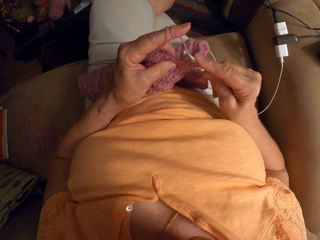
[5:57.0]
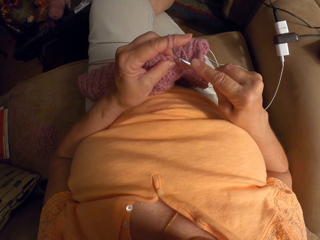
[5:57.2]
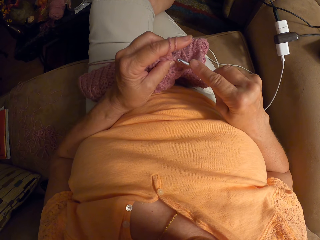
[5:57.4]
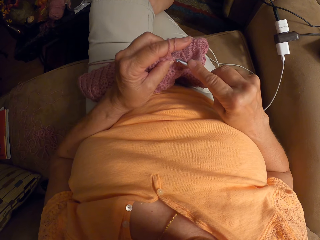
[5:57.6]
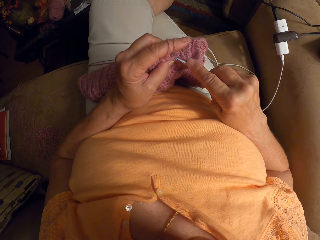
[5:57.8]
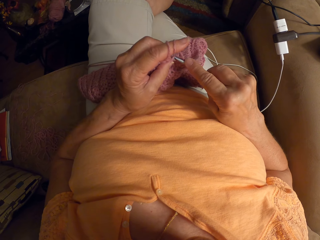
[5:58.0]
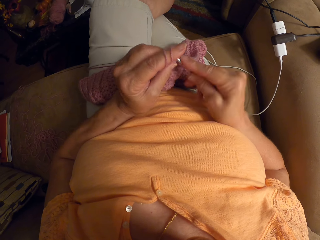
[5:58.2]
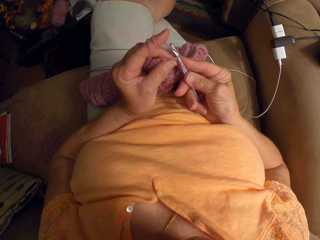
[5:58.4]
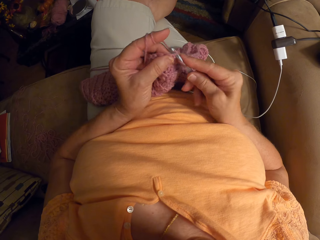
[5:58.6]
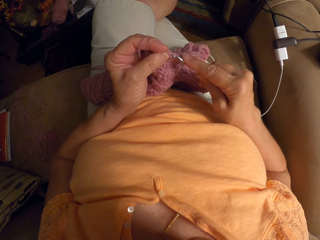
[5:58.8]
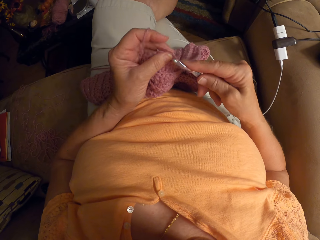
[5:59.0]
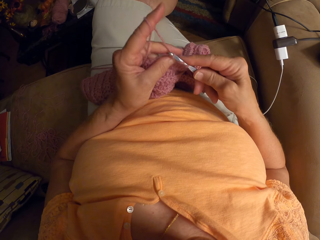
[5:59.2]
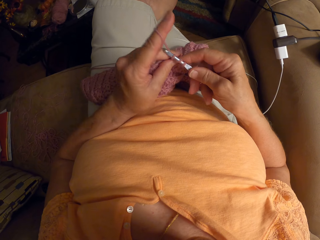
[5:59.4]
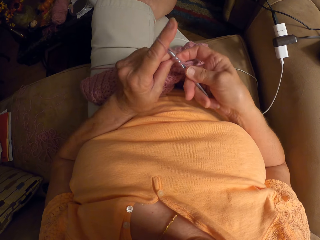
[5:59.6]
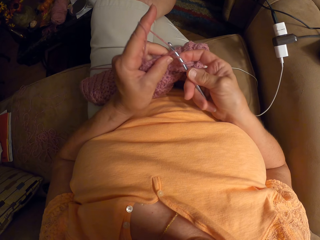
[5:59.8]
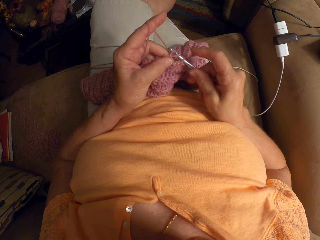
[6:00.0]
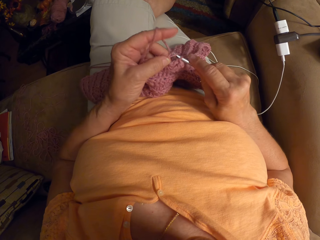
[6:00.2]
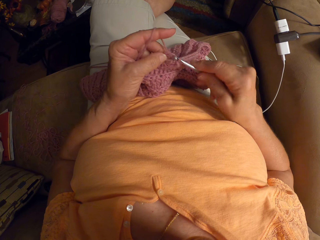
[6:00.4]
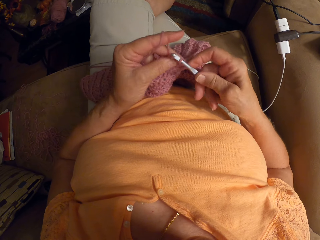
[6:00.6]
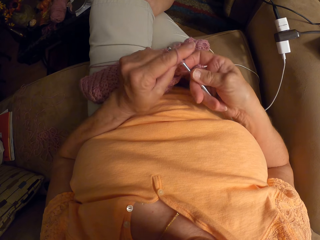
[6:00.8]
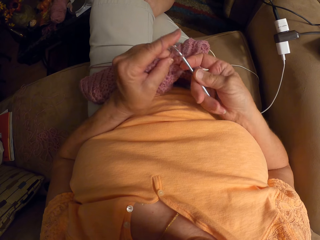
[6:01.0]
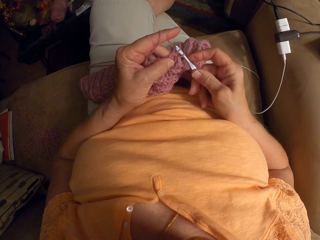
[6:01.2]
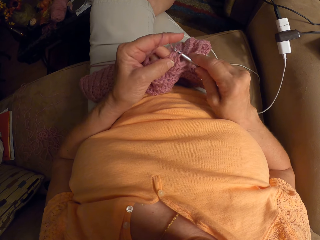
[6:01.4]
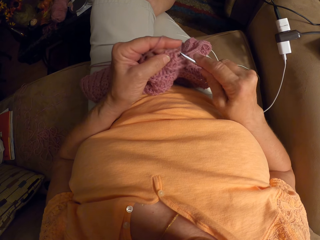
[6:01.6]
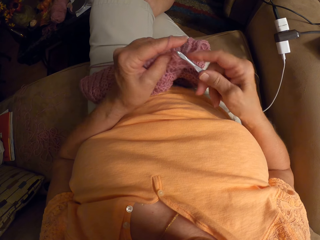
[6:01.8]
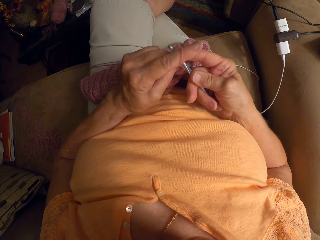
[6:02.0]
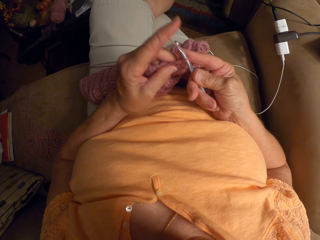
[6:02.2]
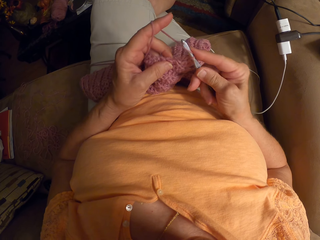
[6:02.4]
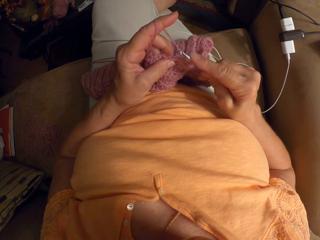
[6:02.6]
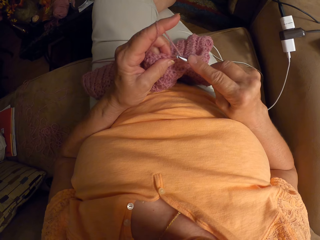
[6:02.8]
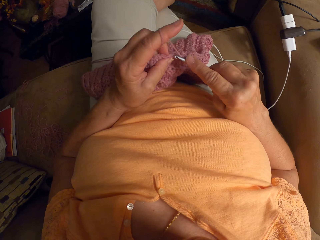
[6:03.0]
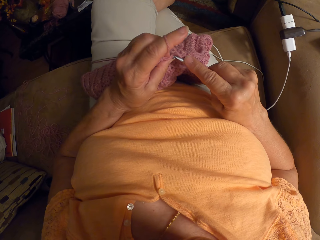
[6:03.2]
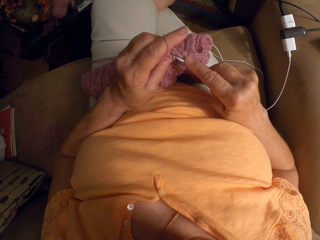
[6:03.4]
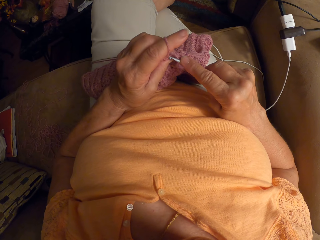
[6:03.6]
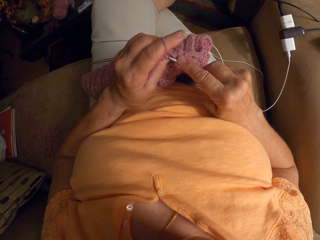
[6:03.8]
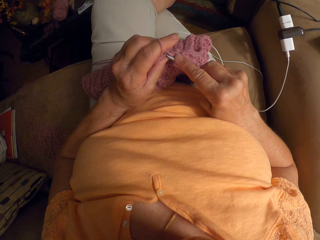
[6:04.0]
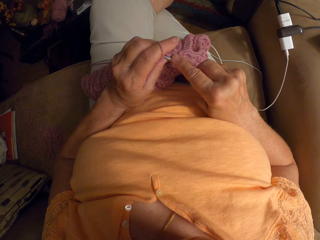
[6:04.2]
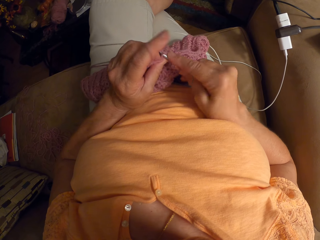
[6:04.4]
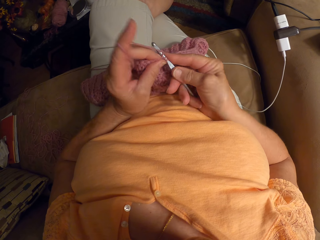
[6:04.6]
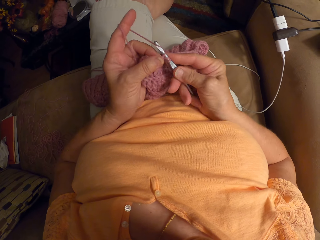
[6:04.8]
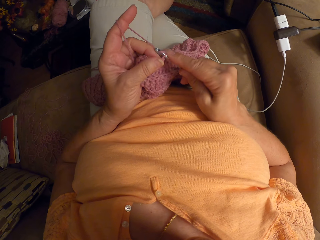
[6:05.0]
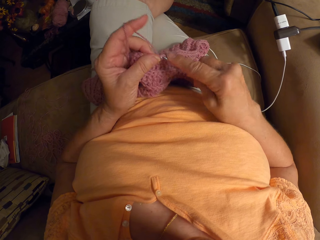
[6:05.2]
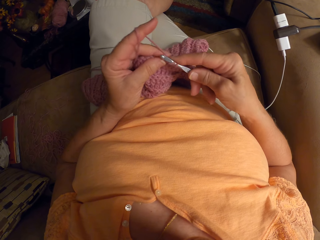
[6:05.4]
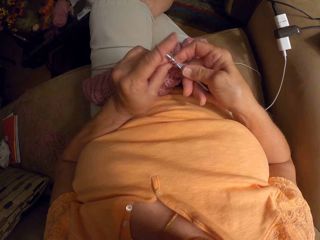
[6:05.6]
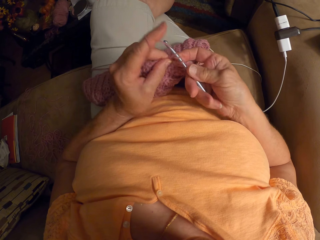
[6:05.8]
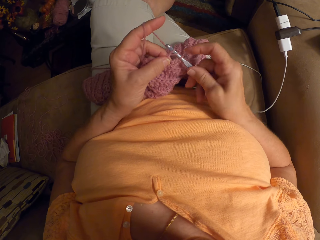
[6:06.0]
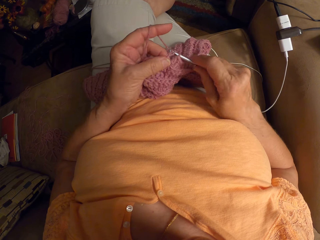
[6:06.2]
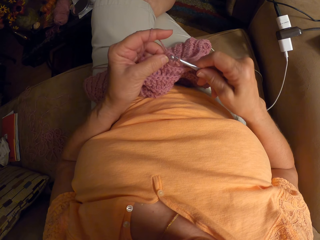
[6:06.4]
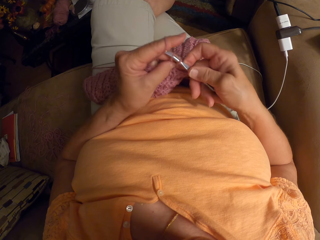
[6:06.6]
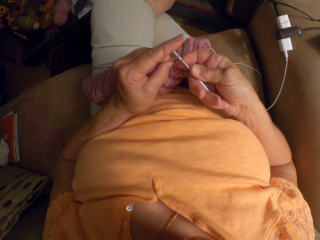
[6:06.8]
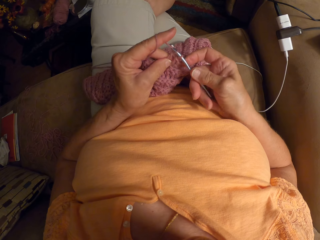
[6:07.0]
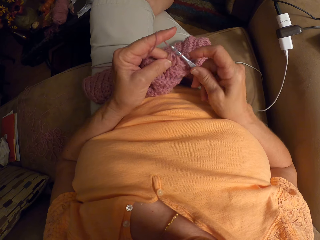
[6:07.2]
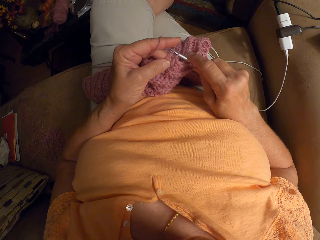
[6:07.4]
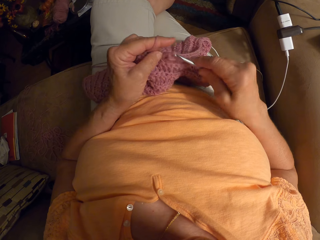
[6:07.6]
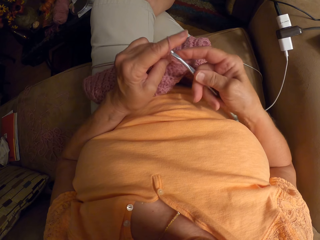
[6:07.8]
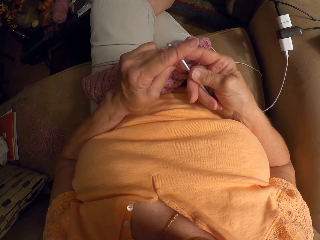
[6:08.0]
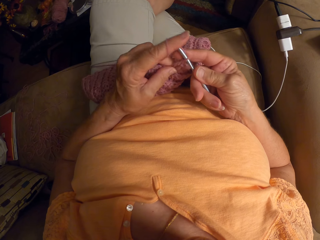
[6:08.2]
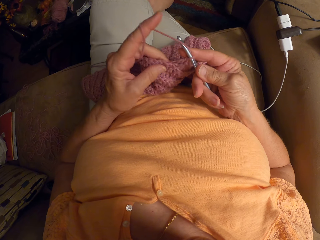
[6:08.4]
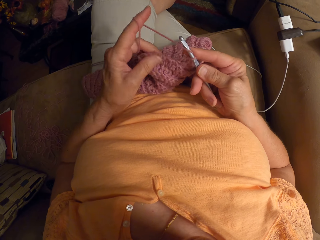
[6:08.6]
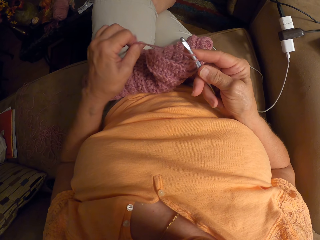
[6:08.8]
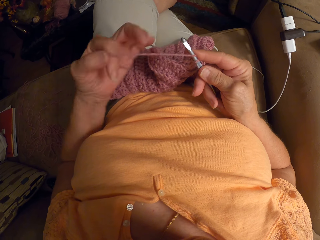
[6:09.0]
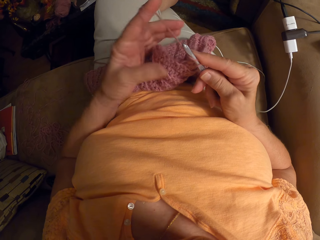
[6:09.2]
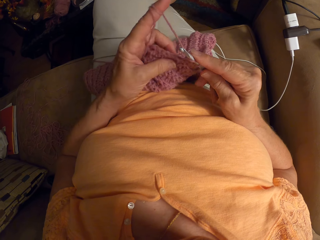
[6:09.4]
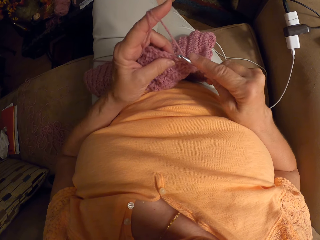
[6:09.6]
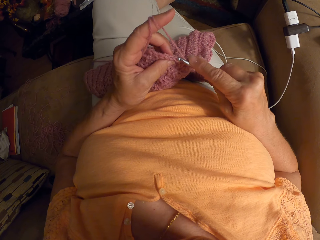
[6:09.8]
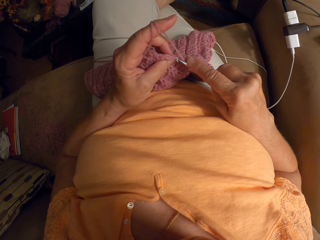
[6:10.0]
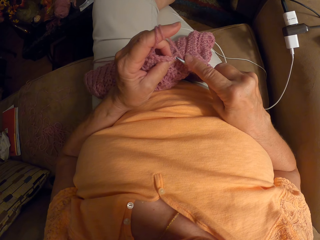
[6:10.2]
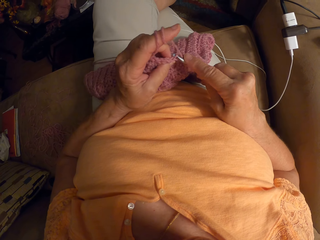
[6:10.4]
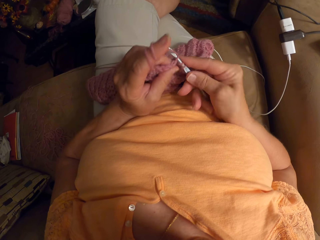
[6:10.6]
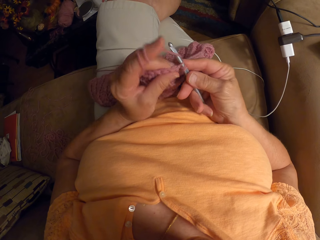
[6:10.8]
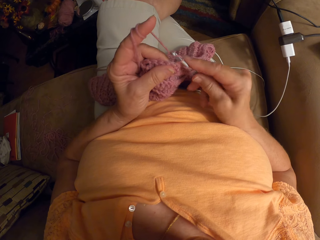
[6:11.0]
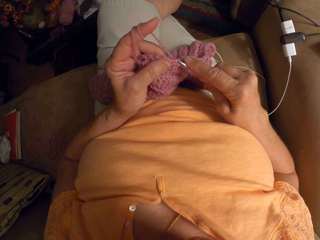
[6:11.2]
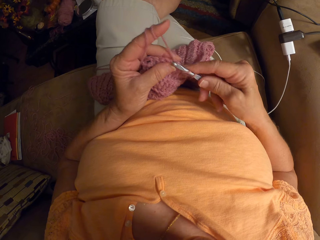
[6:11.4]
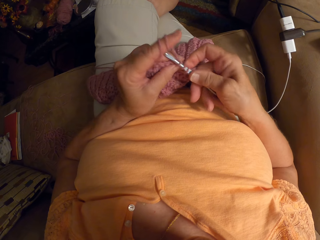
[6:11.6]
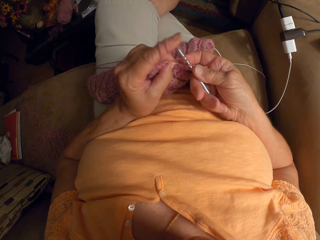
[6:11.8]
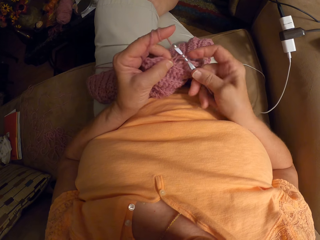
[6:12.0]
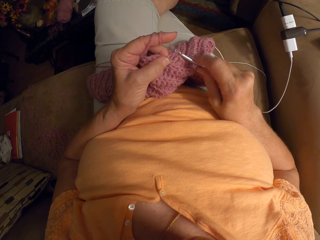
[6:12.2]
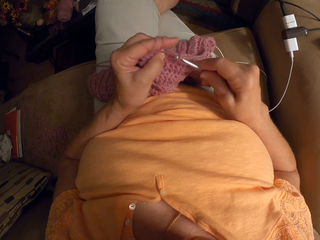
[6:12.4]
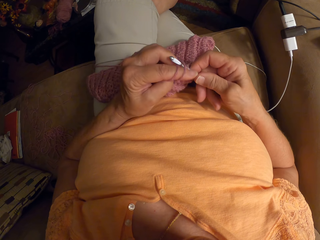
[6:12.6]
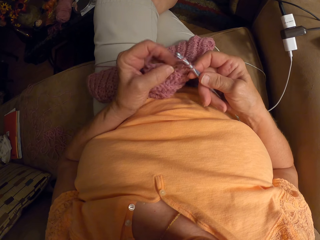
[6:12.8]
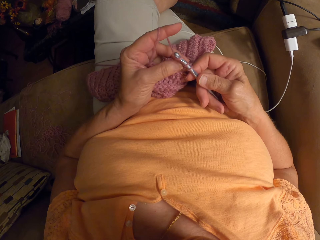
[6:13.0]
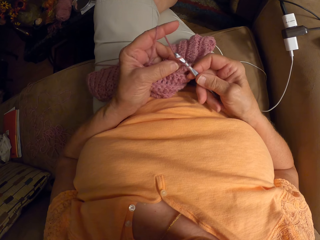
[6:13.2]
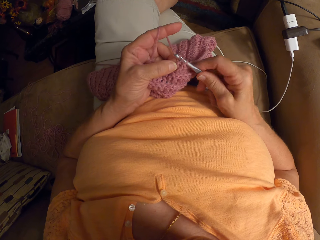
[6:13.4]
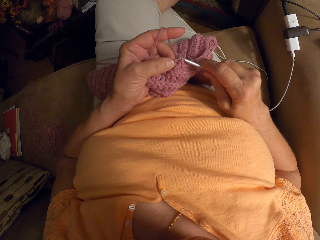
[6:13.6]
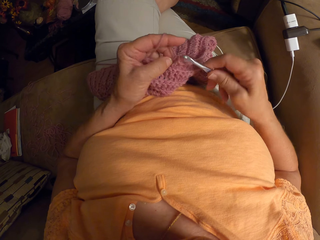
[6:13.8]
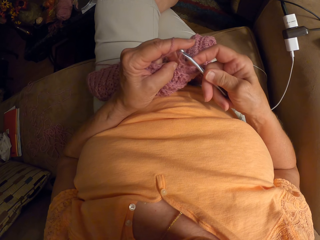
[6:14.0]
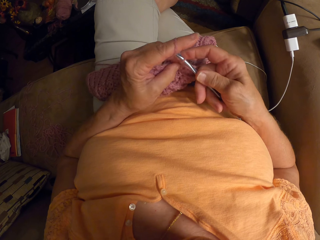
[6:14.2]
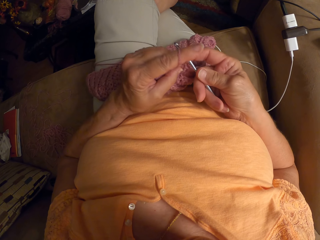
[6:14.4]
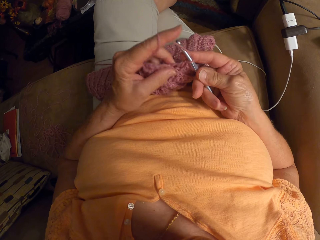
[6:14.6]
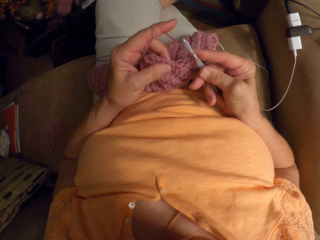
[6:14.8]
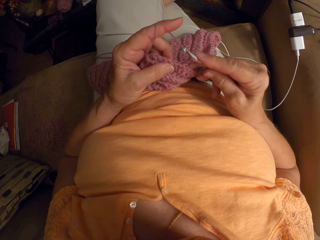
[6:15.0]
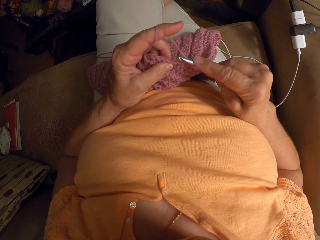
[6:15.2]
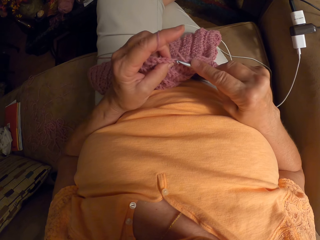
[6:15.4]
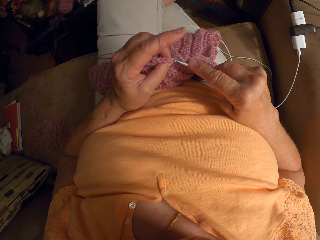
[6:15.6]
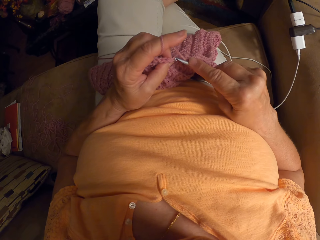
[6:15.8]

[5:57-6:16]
The camera wearer interlocks the garment using a crochet hook. She wraps the yarn around her left hand, on her index finger. She interlocks the garment using the crochet hook.

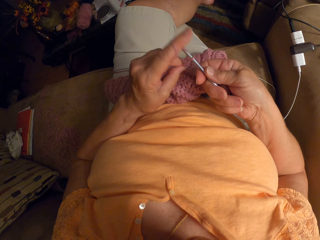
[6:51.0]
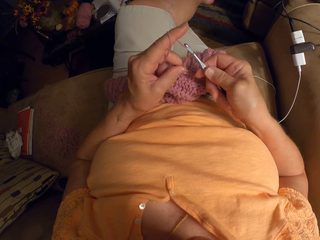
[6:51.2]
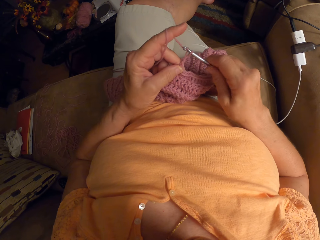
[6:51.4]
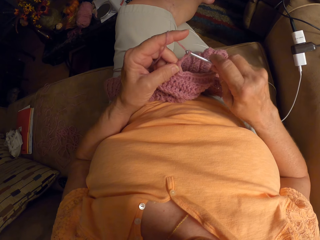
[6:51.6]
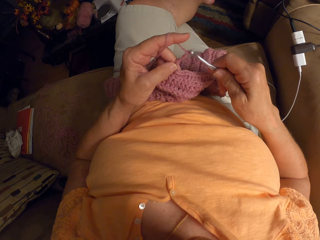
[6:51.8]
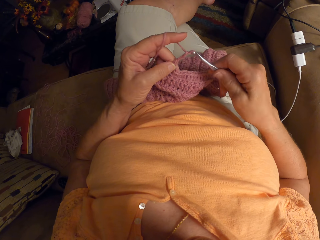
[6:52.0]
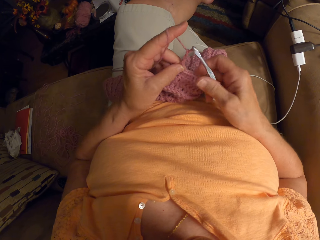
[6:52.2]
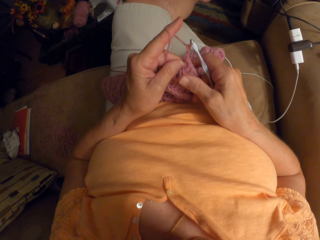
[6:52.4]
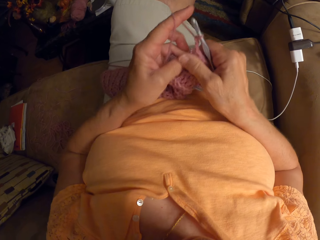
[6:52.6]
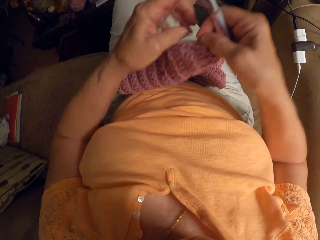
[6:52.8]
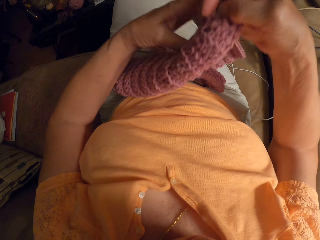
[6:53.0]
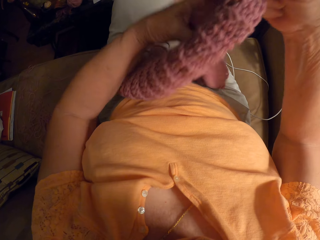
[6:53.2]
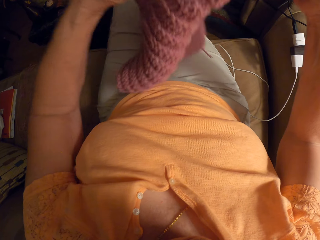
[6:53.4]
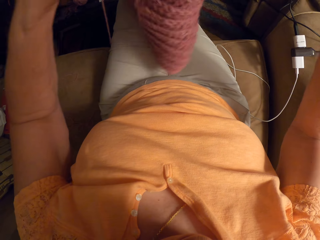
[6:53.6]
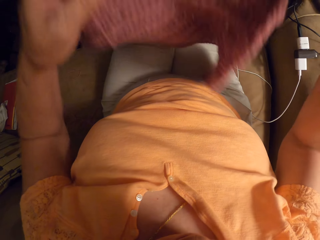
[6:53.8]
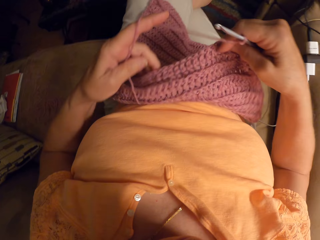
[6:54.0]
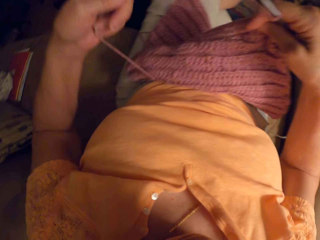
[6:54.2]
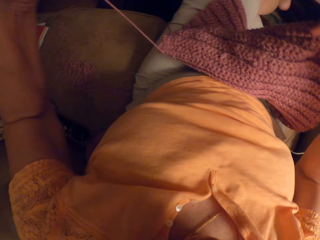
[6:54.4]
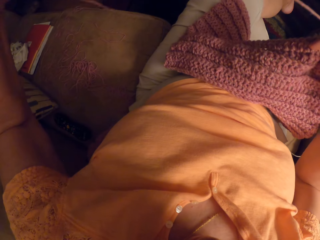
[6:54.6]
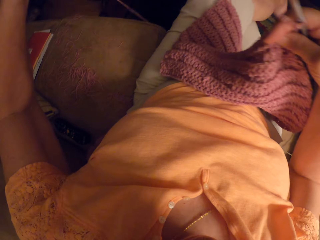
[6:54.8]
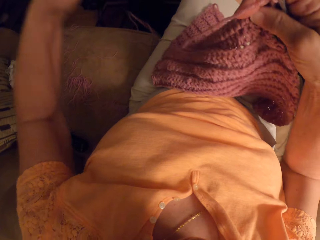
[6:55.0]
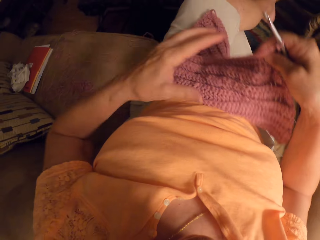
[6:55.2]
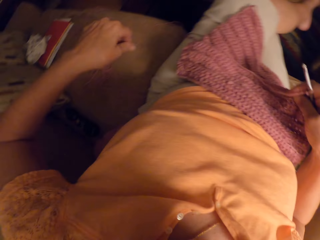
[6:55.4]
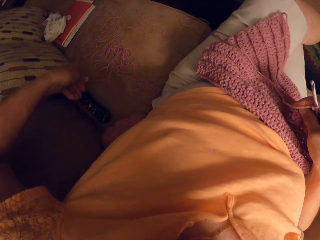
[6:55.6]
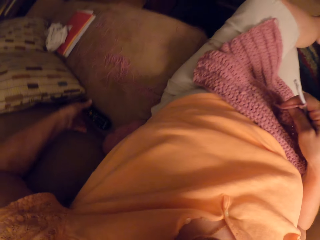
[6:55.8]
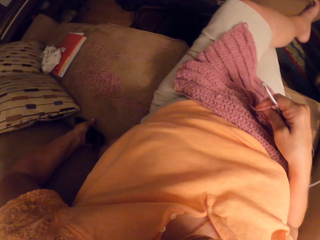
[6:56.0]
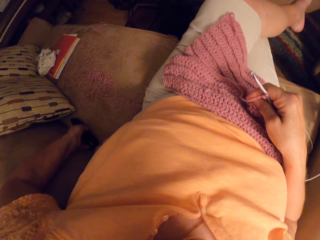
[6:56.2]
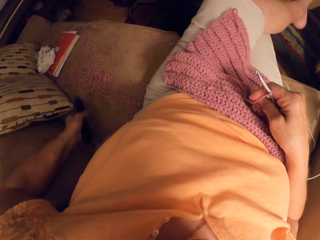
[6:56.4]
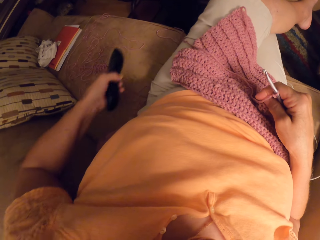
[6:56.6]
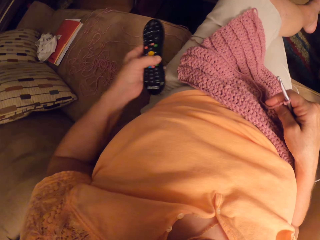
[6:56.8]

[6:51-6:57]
The camera wearer adjusts the crochet with her two hands. She stretches the garment. She puts down the garment. She picks up a remote control from a cushion seat with her left hand.
